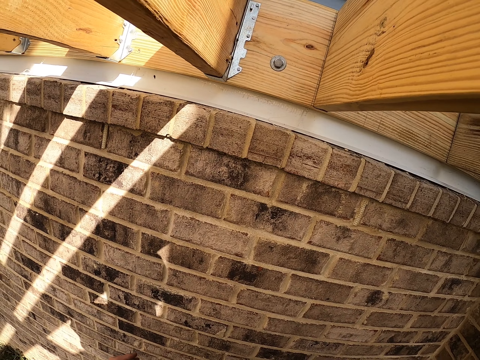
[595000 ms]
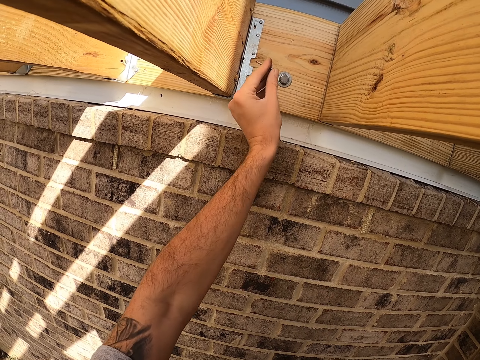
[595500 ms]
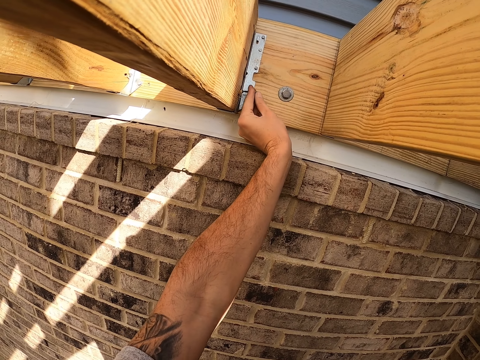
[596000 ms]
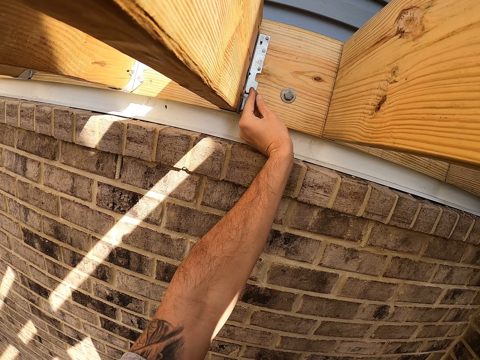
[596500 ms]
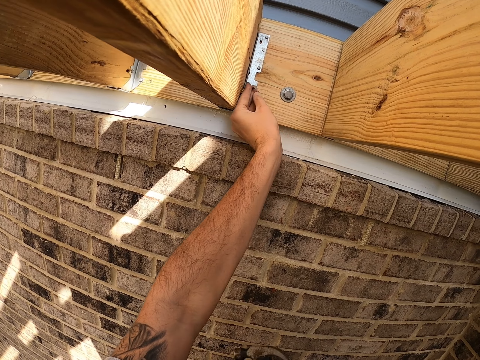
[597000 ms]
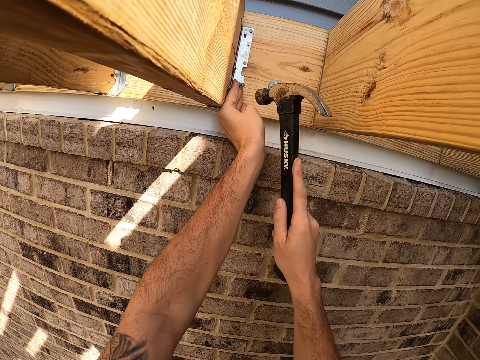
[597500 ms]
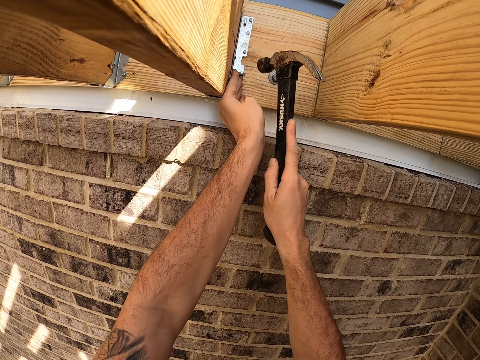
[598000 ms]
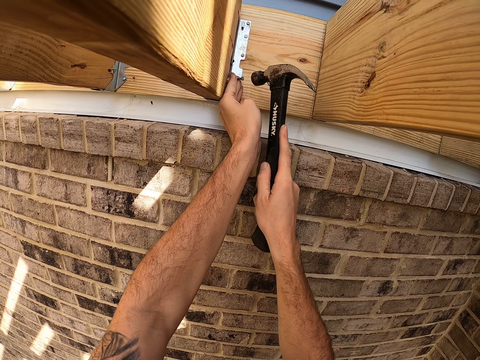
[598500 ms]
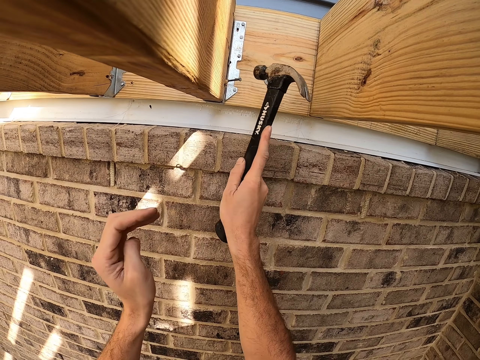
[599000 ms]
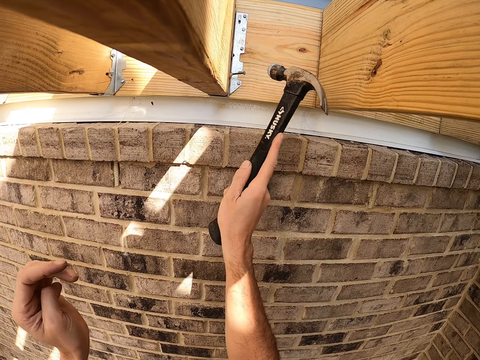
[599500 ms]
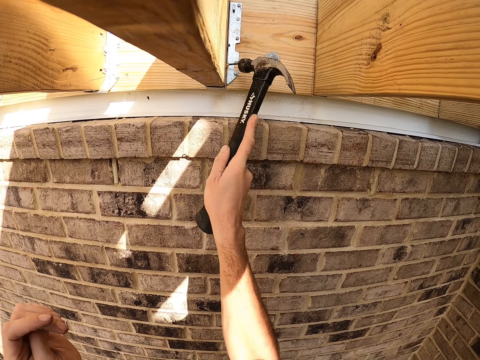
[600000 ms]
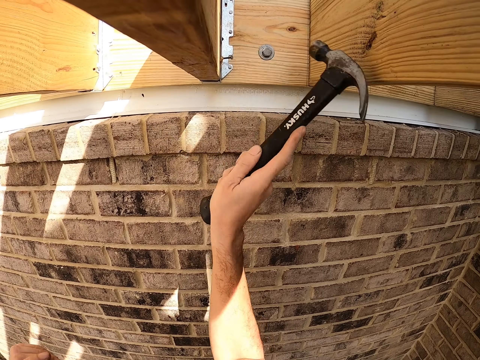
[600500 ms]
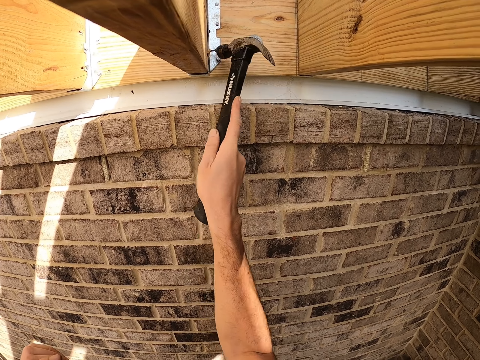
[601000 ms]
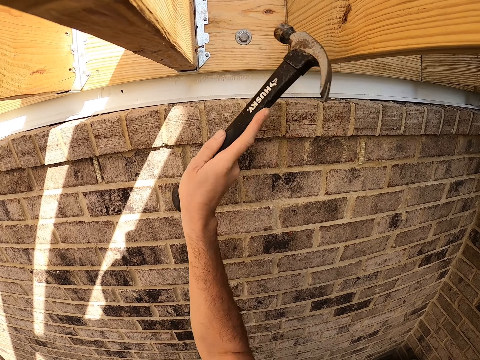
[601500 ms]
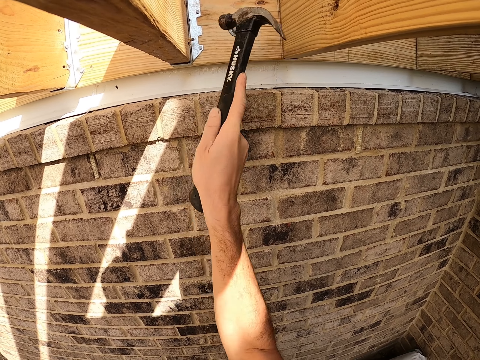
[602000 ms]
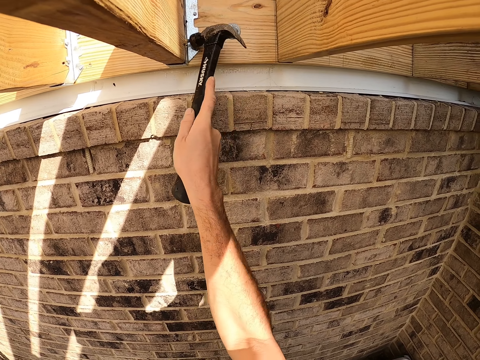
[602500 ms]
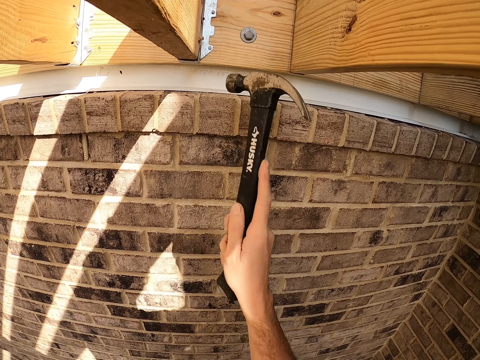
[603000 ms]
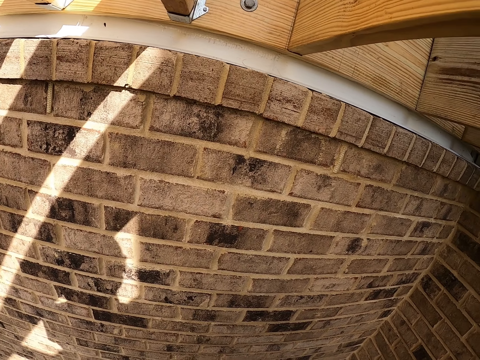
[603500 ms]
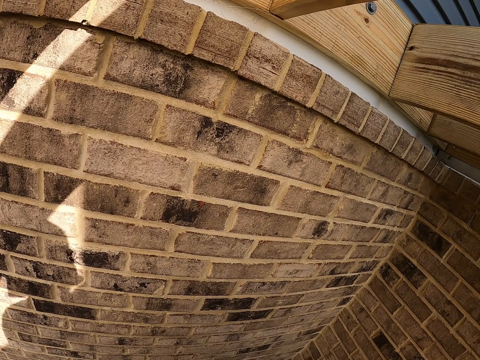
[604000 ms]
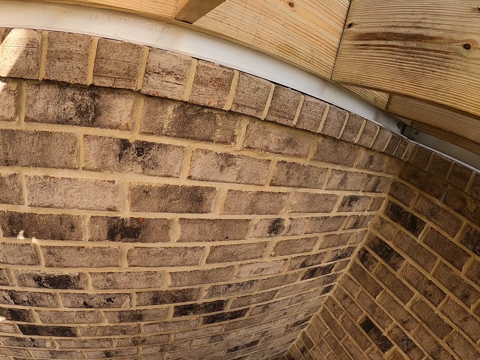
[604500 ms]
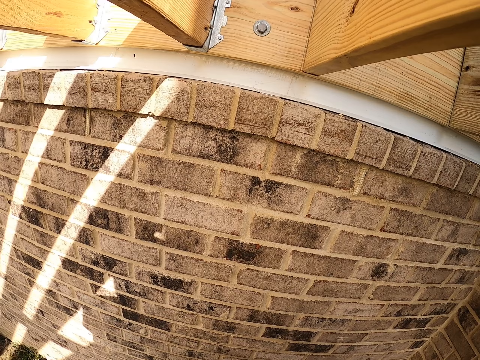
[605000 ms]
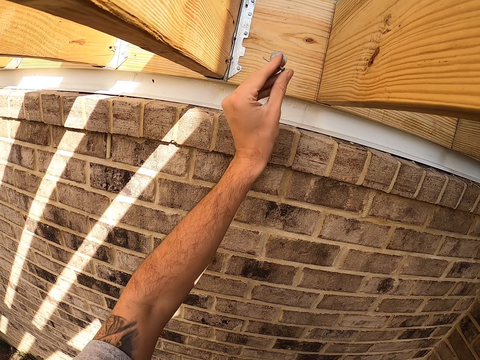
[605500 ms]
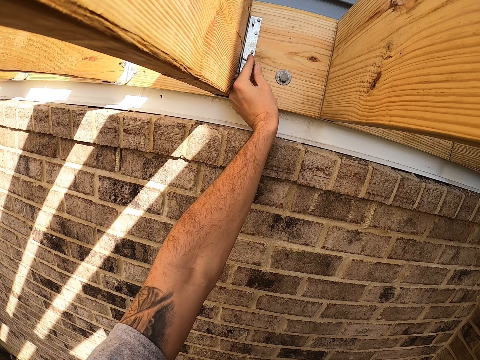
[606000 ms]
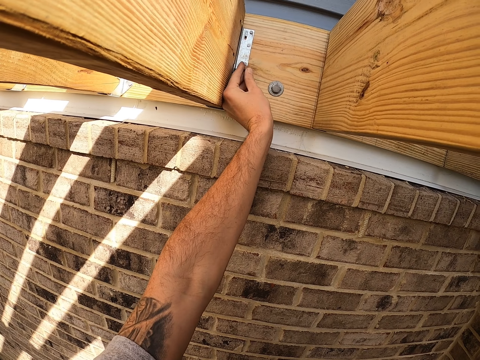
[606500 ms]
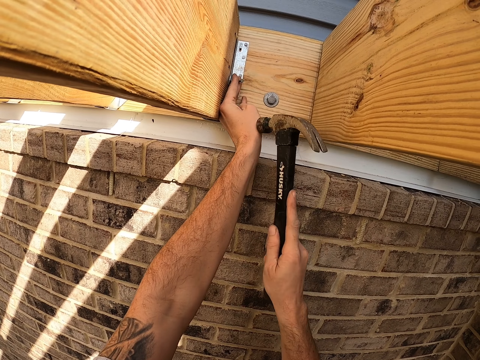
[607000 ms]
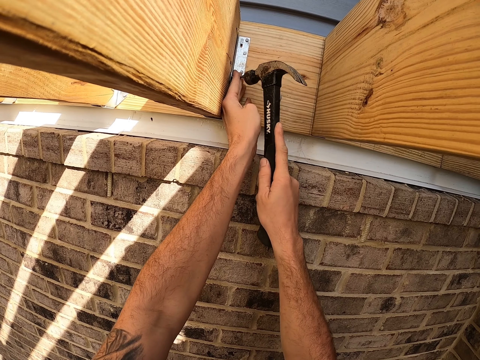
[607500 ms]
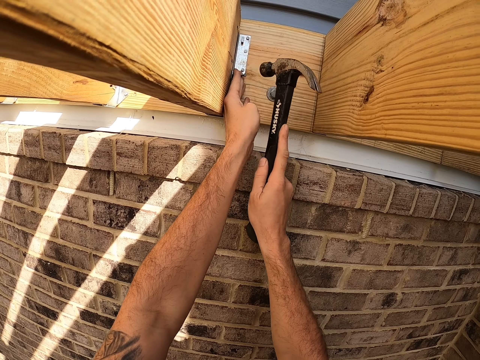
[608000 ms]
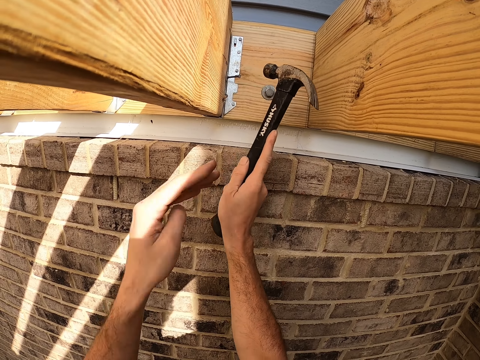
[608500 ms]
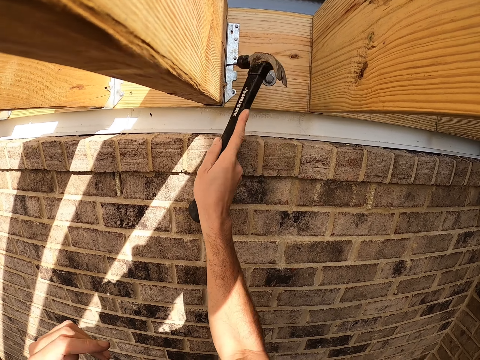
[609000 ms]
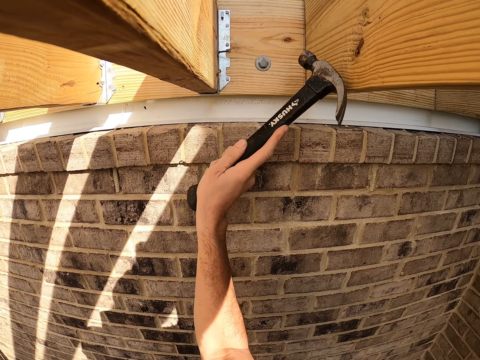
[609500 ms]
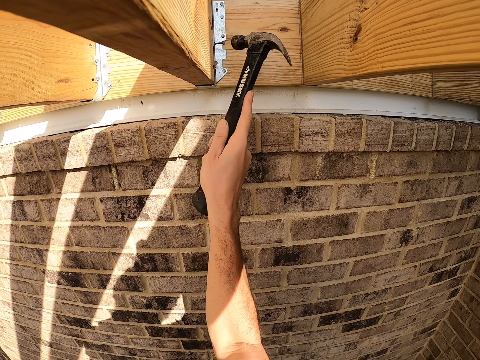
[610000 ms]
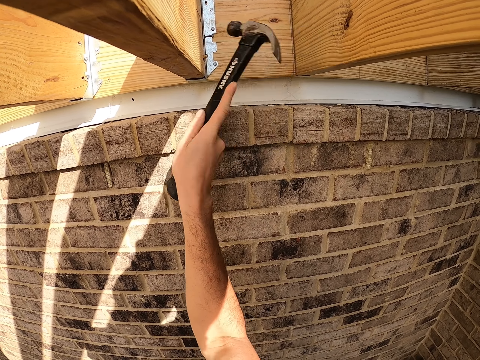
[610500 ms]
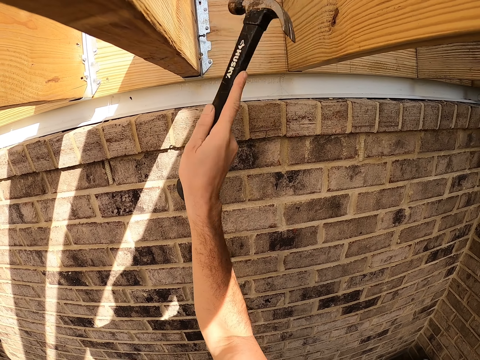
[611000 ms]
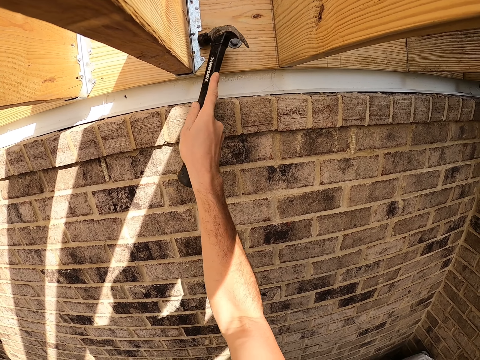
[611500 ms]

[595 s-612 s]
The camera wearer places an iron nail on the wood. They hit the nail on the wall with the hammer. They place an iron nail on the wood and hit the nail with the hammer.

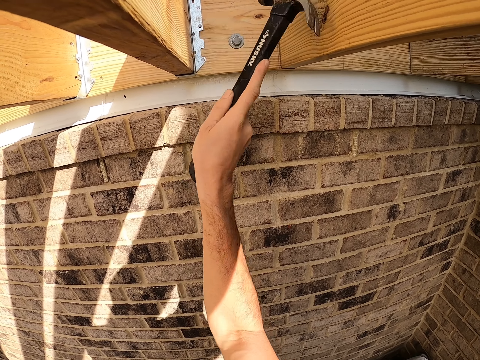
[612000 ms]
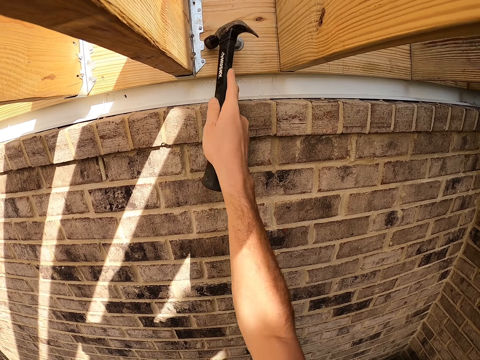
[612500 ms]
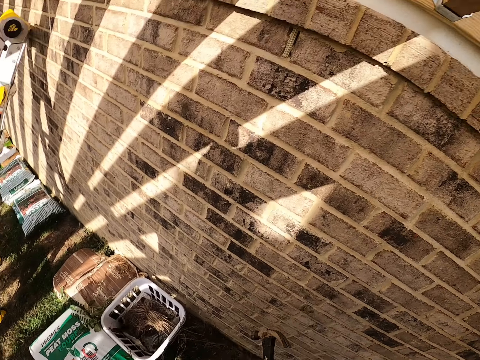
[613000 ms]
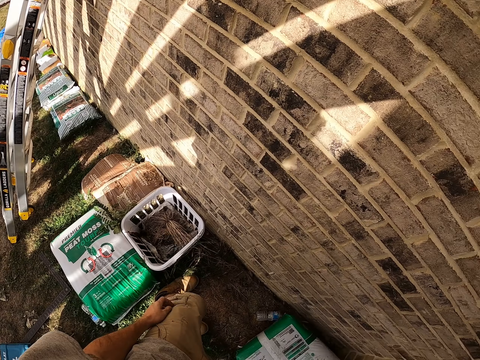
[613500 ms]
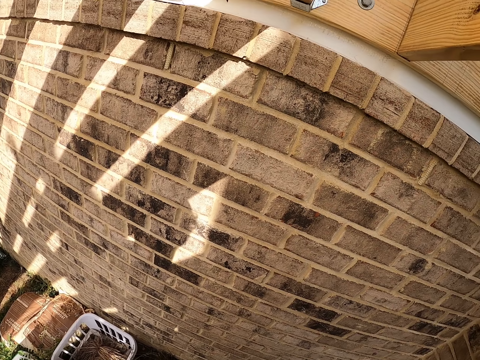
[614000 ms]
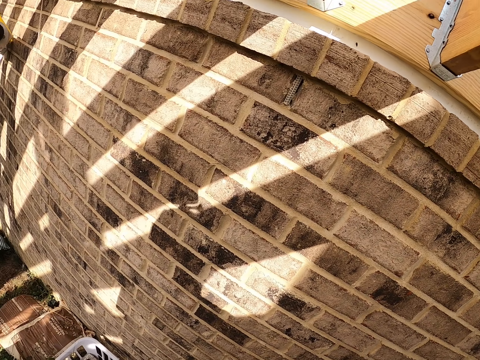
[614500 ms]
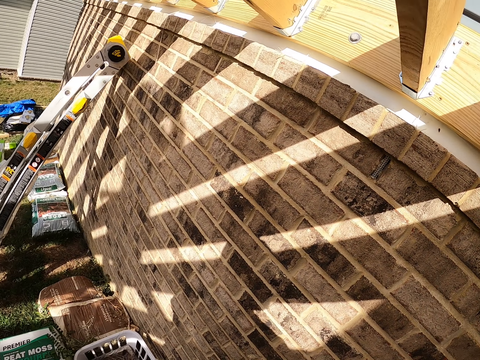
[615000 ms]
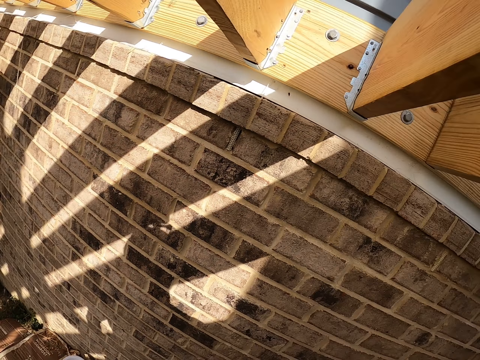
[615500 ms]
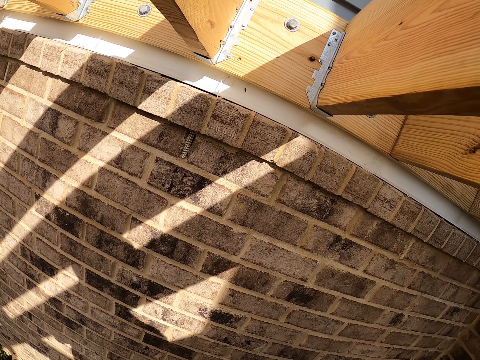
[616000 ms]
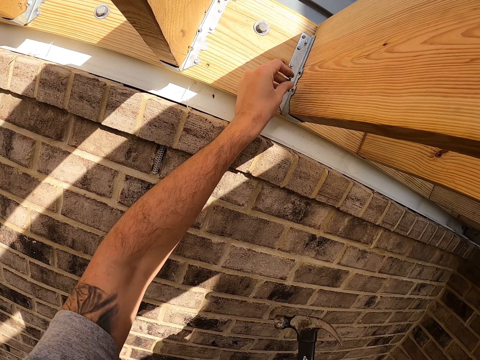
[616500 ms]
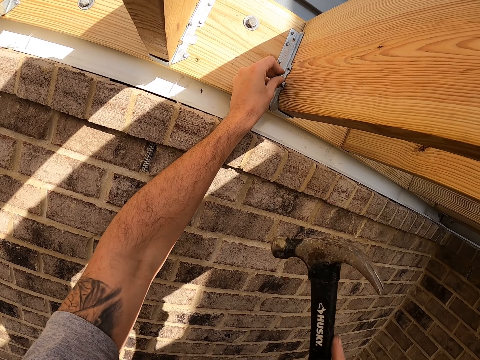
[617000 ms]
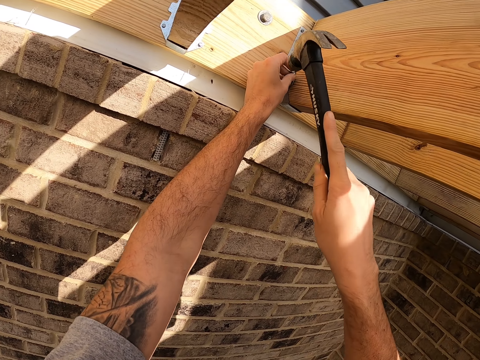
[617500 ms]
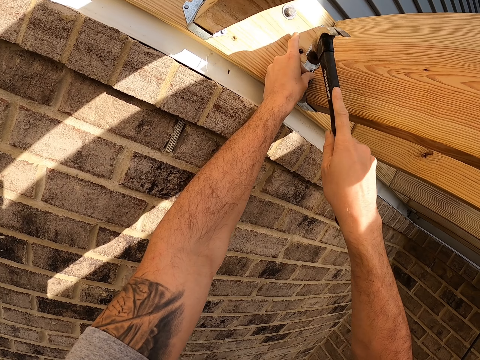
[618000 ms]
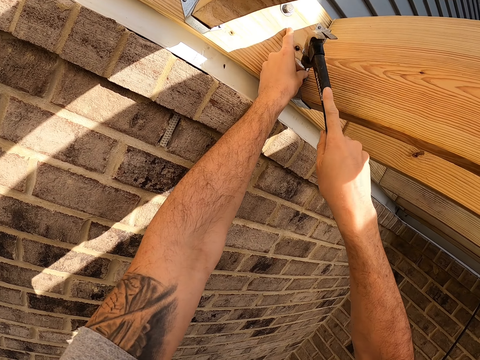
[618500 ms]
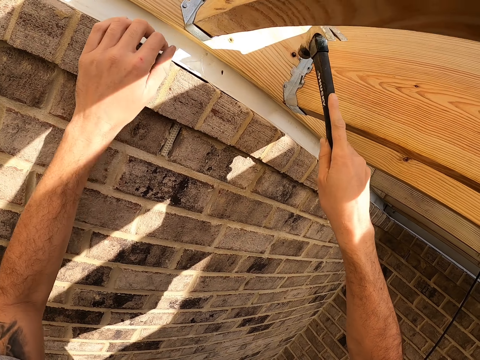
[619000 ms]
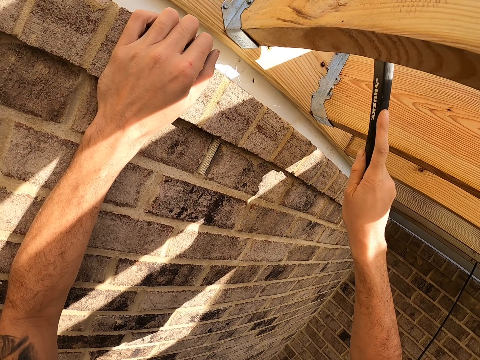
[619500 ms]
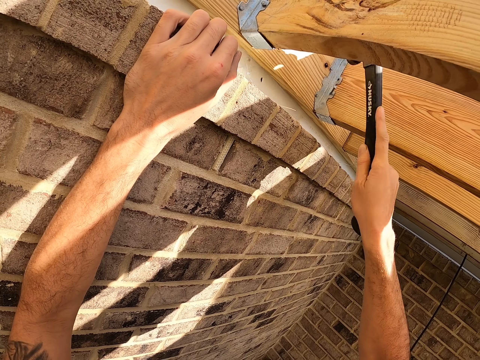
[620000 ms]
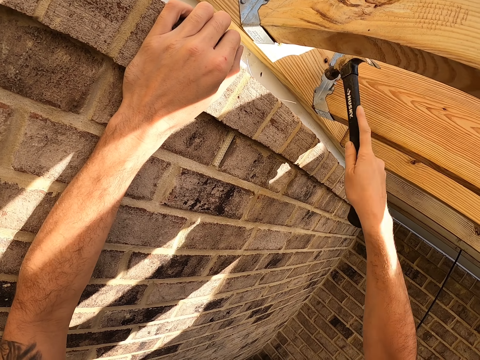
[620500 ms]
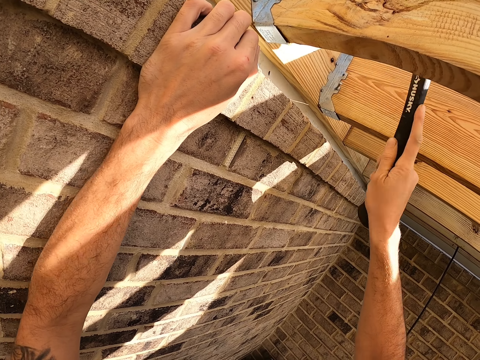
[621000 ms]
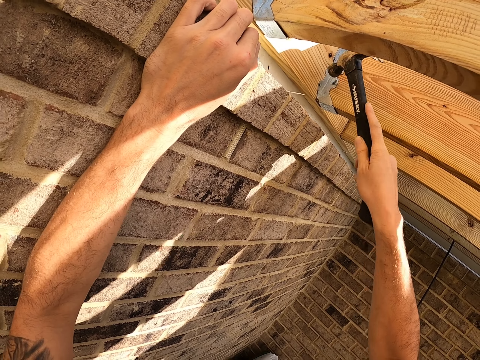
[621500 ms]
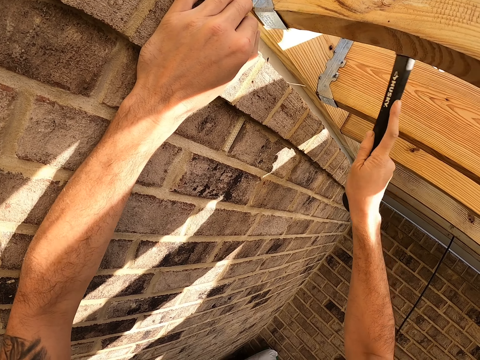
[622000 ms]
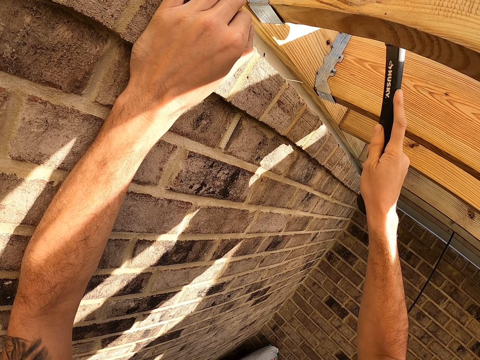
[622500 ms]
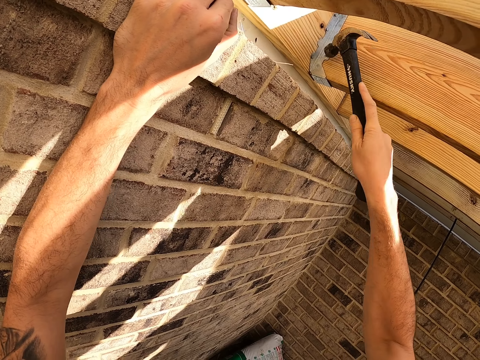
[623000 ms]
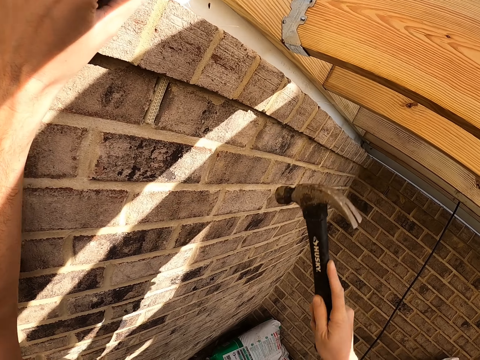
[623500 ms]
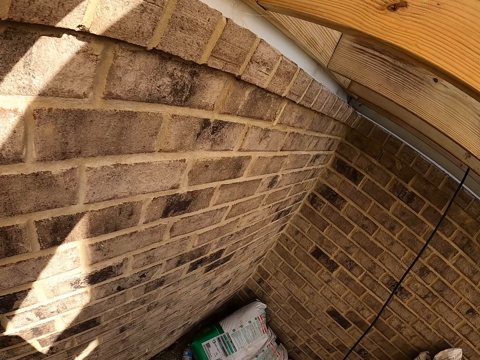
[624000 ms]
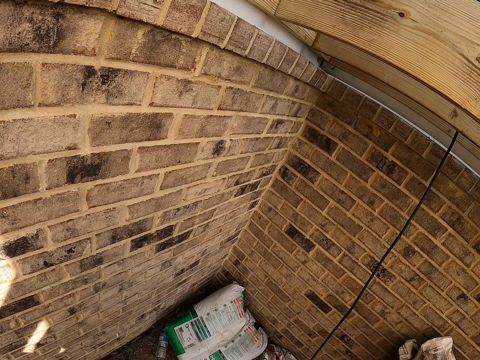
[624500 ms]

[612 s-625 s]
The camera wearer places an iron nail on the wood. They fix the nail on the wall. They hit the nail on the wall with the hammer.
